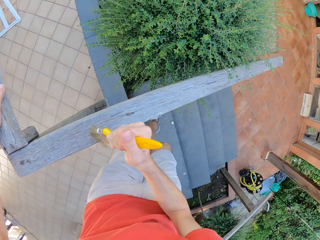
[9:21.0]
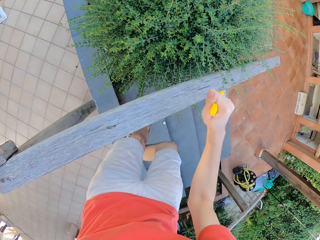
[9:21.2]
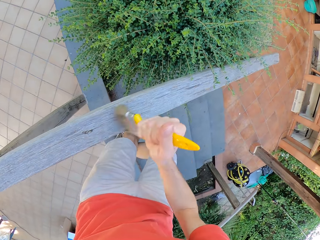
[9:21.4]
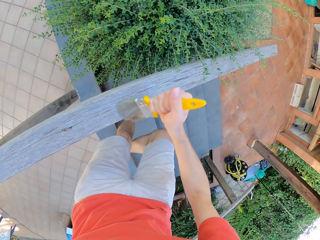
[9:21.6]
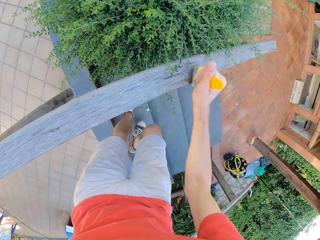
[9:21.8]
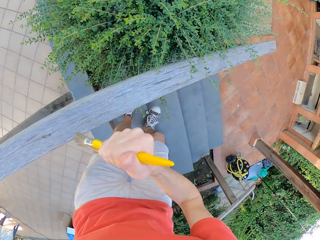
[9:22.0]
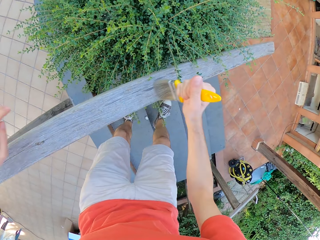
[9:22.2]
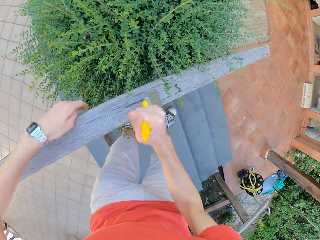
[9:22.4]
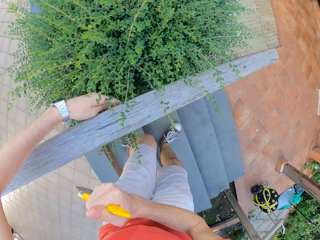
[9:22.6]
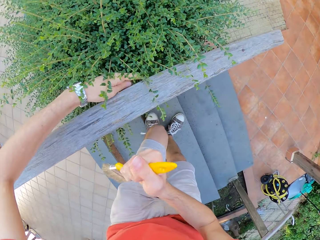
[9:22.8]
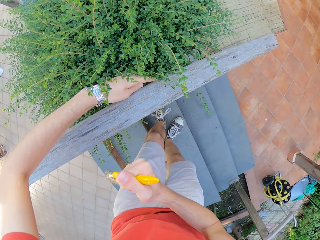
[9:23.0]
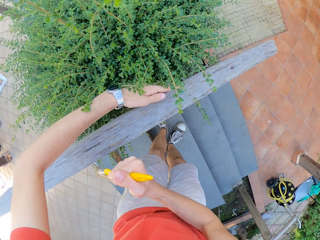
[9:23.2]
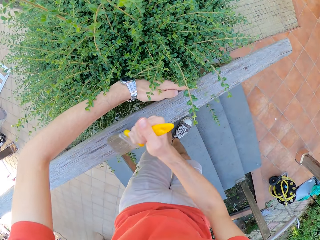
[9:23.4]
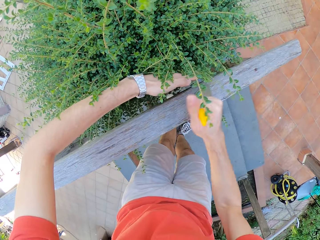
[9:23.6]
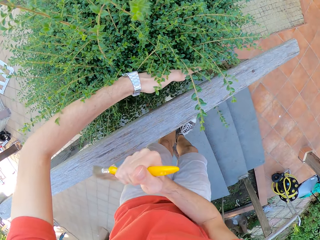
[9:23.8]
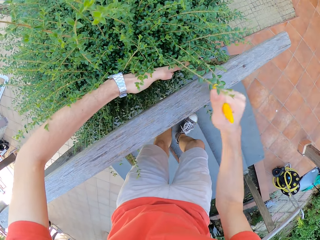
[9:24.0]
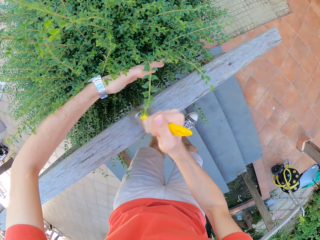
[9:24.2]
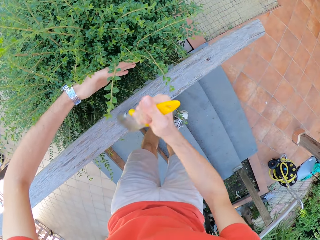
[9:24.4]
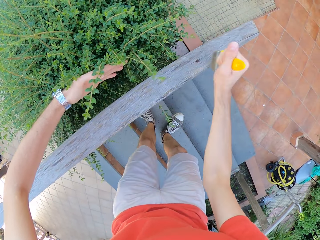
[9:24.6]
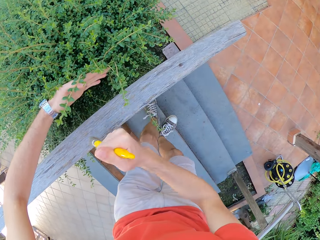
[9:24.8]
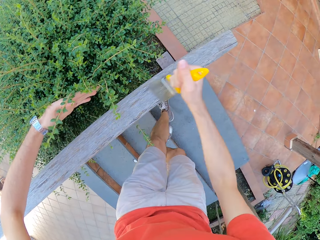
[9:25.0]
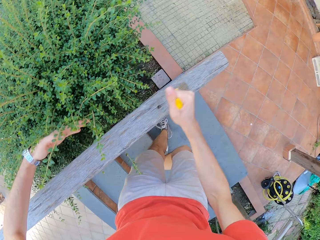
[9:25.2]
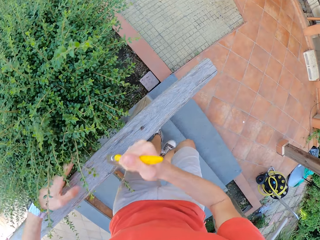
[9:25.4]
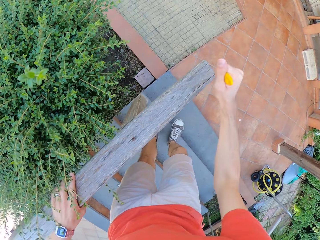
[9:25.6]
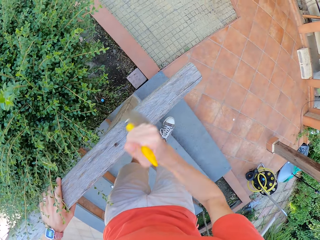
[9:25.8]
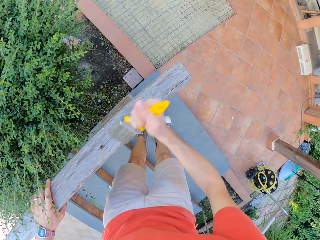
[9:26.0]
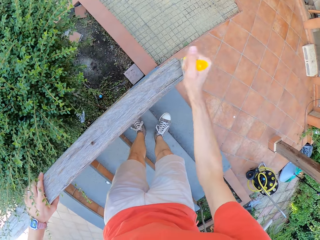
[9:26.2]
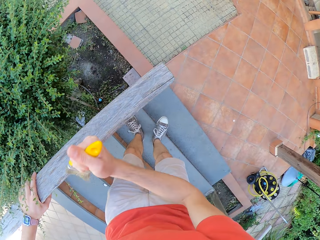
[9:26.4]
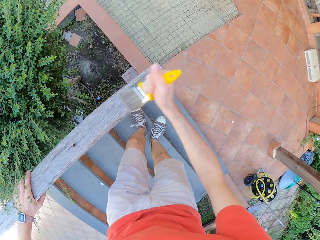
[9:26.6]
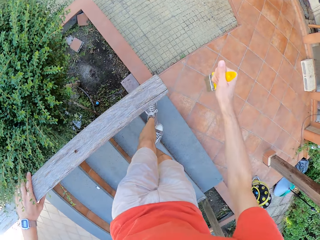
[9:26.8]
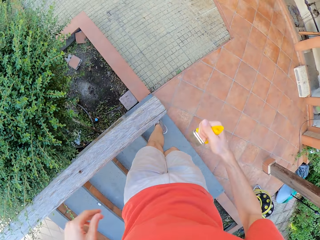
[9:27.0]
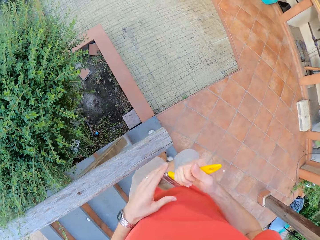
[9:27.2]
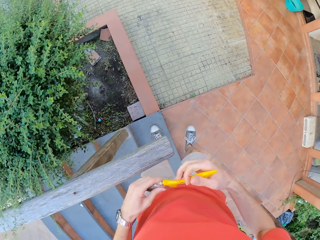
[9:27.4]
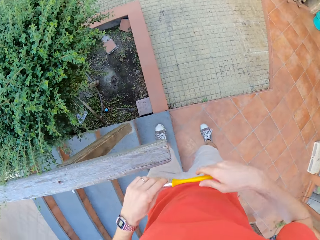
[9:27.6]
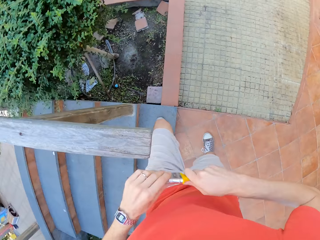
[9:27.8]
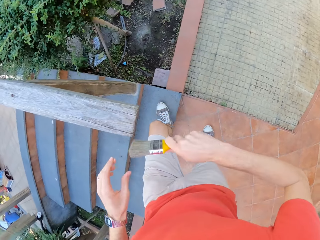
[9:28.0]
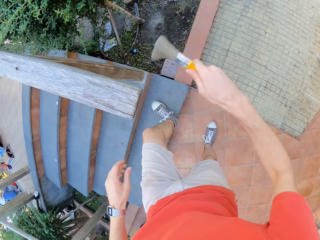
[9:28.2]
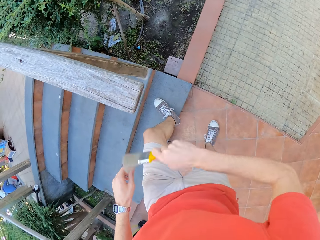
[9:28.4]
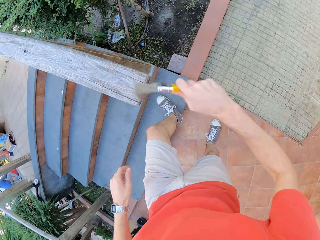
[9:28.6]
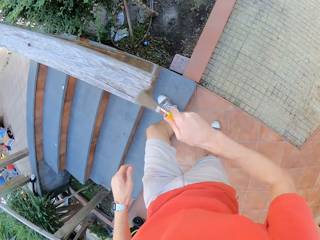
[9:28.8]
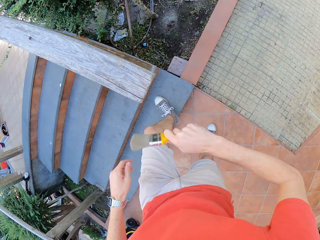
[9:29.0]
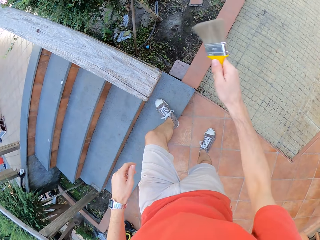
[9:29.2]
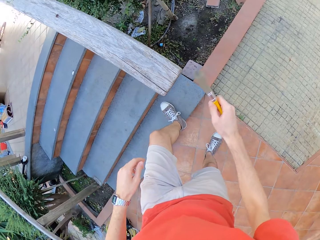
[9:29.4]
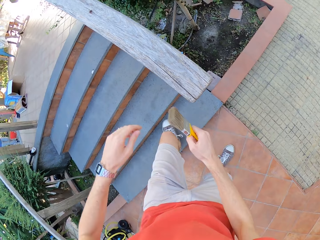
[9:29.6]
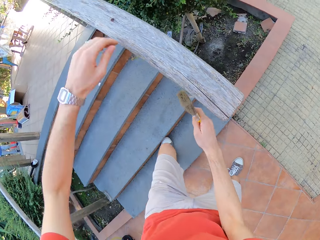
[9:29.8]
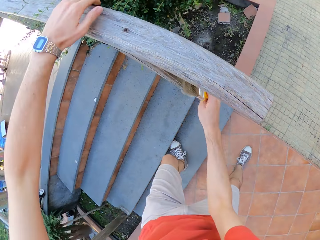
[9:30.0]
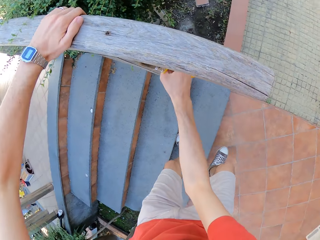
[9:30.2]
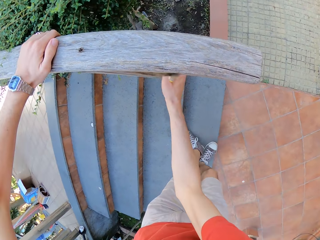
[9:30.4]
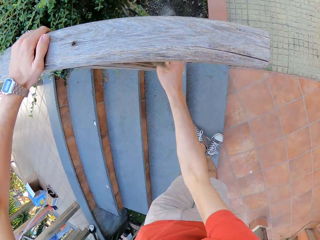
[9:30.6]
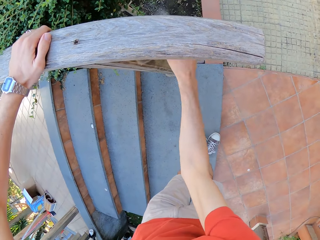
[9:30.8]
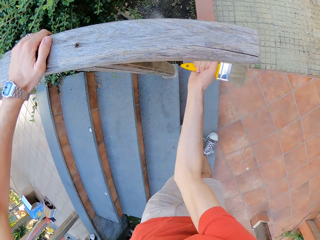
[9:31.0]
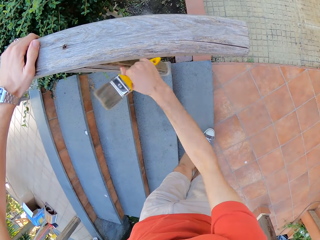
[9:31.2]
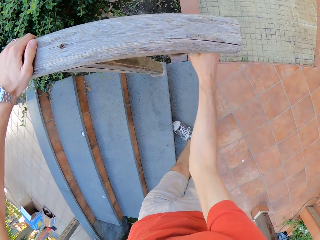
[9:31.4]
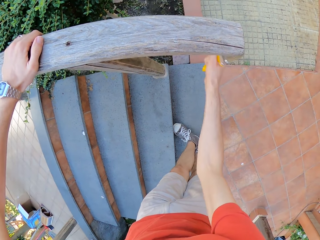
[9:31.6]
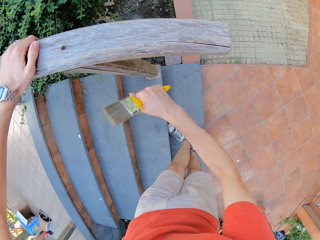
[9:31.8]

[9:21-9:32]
The camera wearer adjusts a plant with his left hand. He holds the fence with both hands and brushes the fence with the right hand. He touches the paint brush on his left hand. He holds the paint brush with both hands. He brushes the wooden rail with the paint brush with his right hand. He paints the balustrade with the paint brush with his right hand. He holds the fence with both hands.

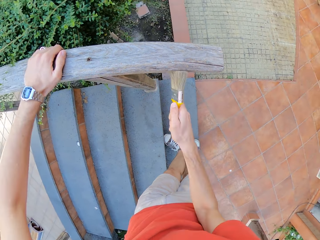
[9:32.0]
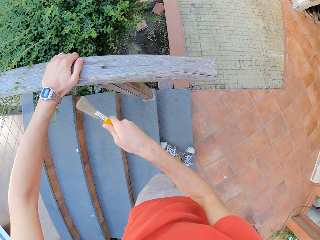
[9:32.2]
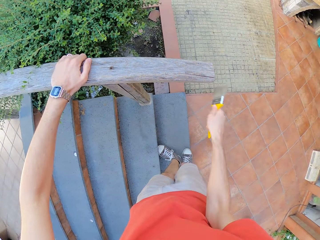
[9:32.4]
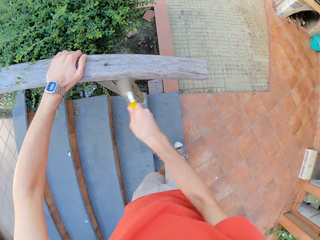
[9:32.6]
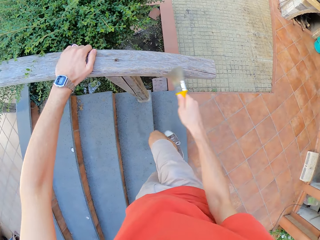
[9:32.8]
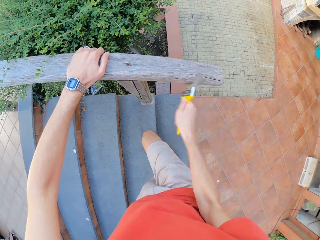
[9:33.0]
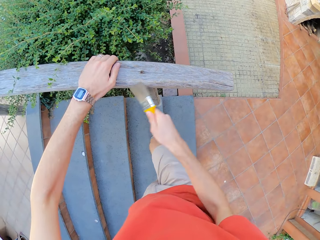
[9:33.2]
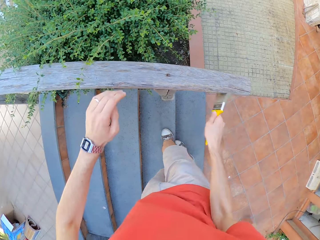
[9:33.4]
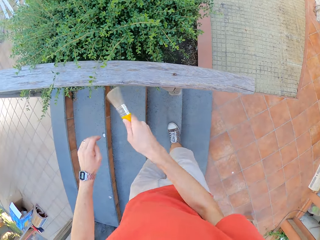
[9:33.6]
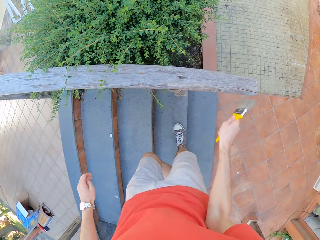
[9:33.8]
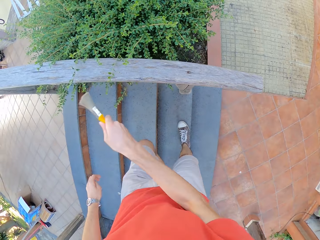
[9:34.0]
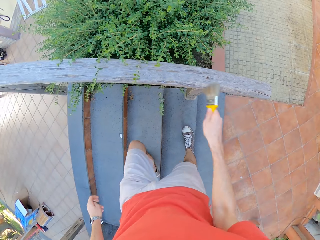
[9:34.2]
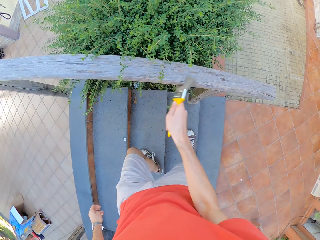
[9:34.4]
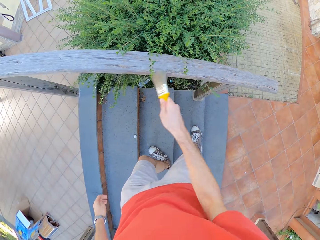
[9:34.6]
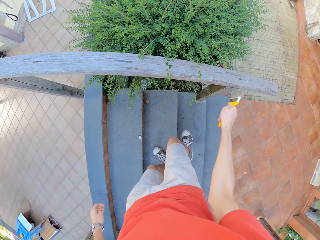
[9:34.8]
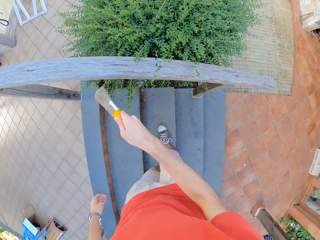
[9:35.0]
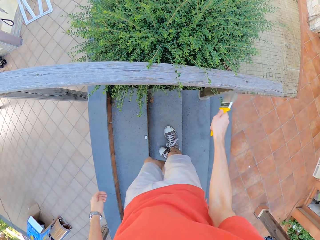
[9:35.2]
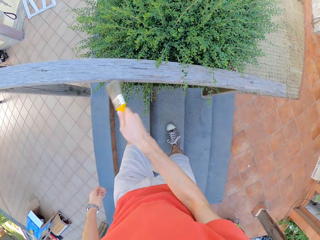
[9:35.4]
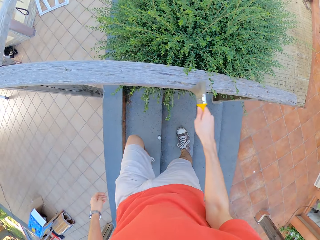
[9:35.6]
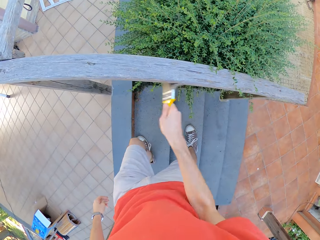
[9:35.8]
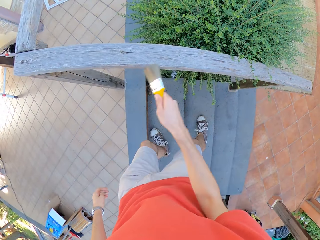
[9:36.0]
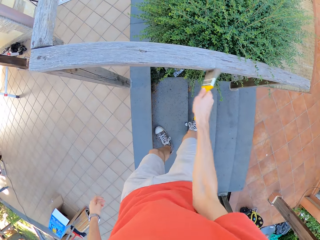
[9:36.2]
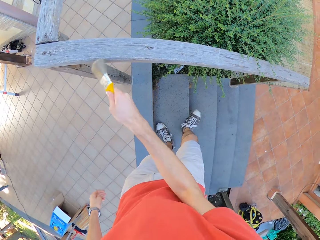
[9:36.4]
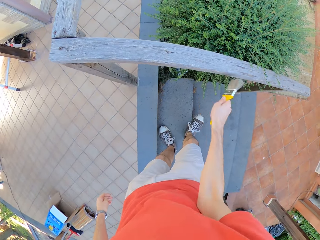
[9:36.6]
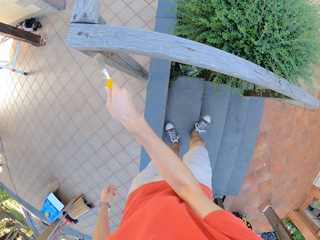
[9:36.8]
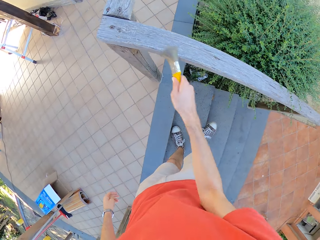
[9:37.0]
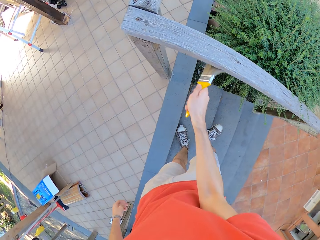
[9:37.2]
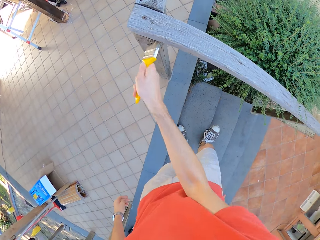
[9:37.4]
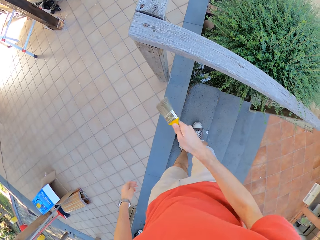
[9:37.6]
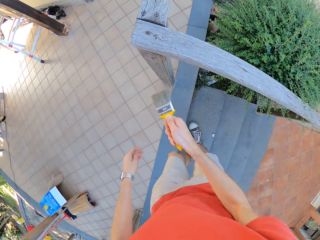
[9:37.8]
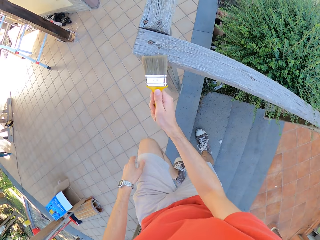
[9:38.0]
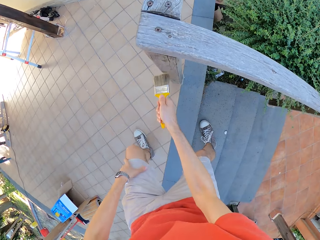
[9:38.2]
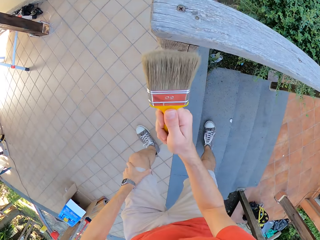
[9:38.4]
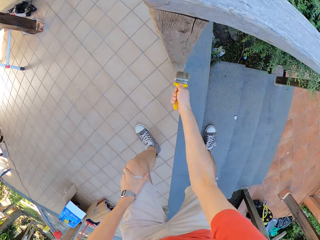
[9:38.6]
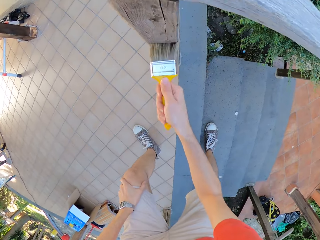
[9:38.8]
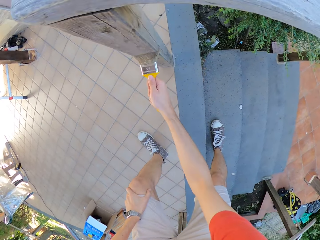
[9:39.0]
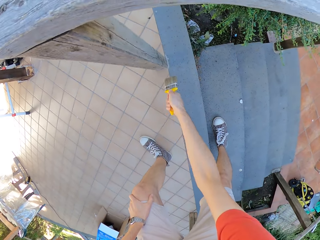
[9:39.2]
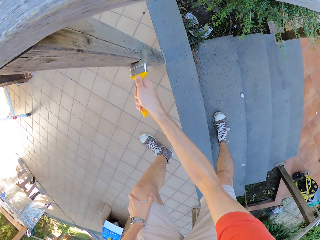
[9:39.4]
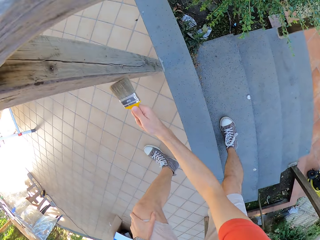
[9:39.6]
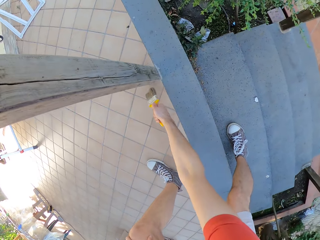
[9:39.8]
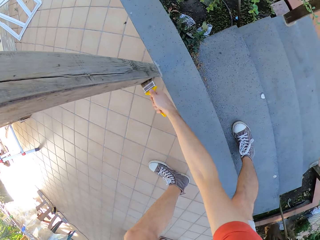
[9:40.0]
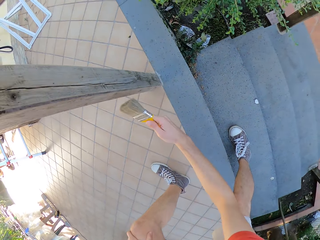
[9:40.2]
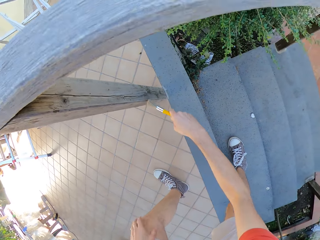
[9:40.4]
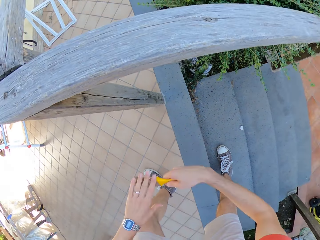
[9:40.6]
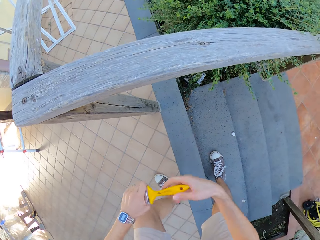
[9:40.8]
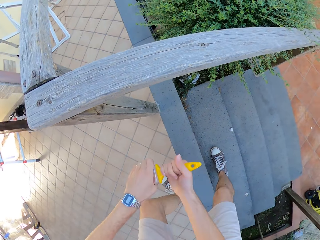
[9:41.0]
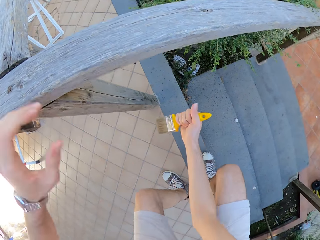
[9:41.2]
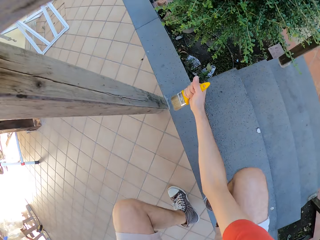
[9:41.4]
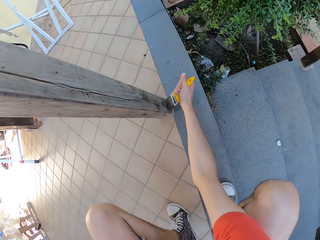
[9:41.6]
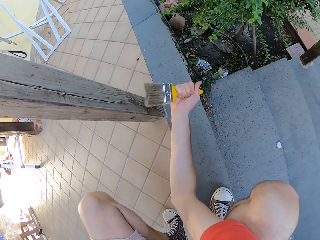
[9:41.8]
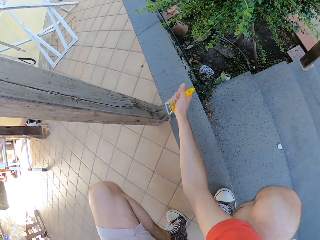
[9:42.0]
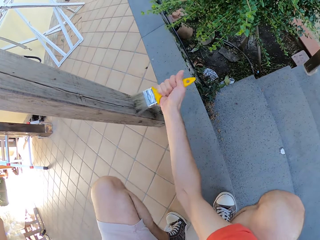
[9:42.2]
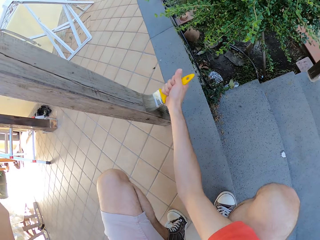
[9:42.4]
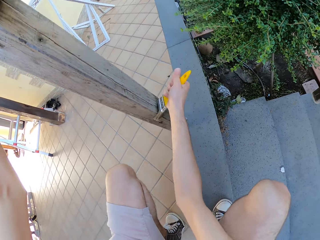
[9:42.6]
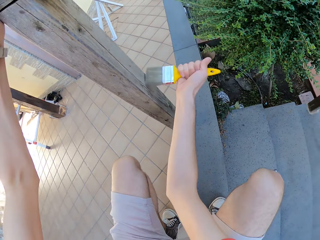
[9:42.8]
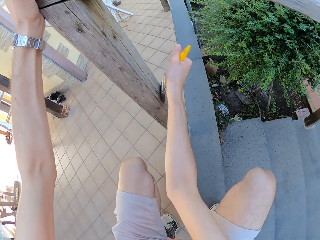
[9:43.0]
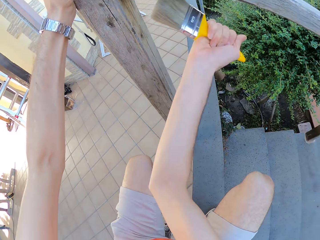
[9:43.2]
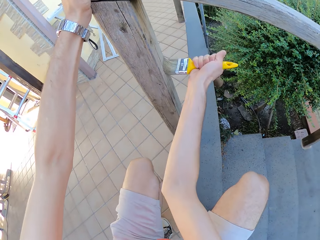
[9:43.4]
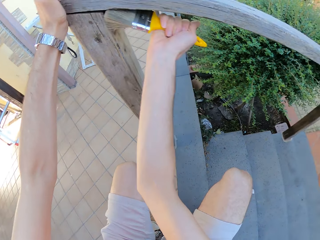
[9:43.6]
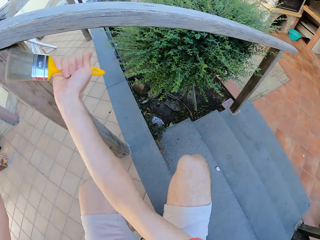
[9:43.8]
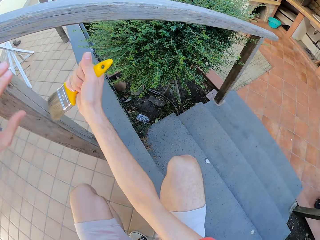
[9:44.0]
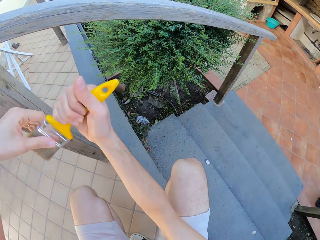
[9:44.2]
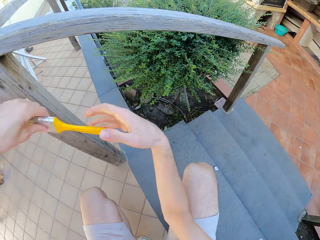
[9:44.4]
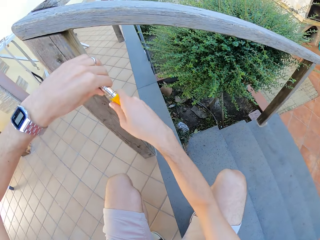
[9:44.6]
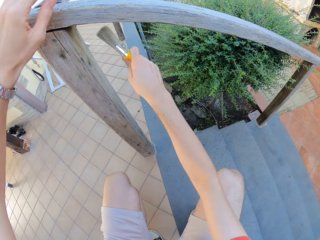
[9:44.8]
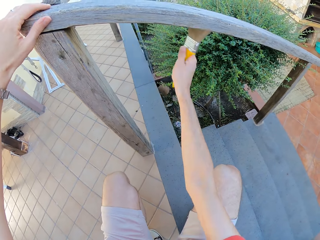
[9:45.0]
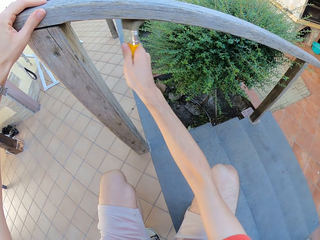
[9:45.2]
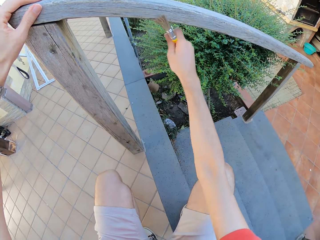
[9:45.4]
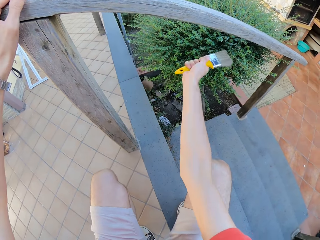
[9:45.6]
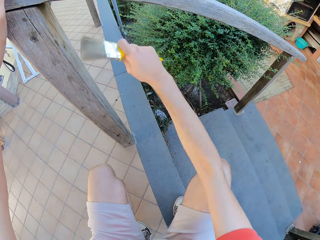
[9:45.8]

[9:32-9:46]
The camera wearer brushes the fence. He climbs the stairs. He withdraws his left hand from the fence. He paints the balustrade with the paint brush with his right hand. He places the left hand on the knee. He adjusts the paint brush with both hands. He holds the brush with both hands. He bends down. He grabs the fence with the left hand. He paints the balustrade with the paint brush with his right hand. He adjusts the paint brush with both hands. He holds the brush with both hands. He paints the balustrade with the paint brush with his right hand. He grabs the fence with the left hand.
